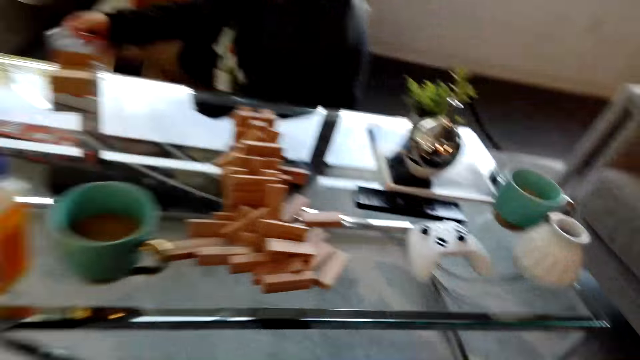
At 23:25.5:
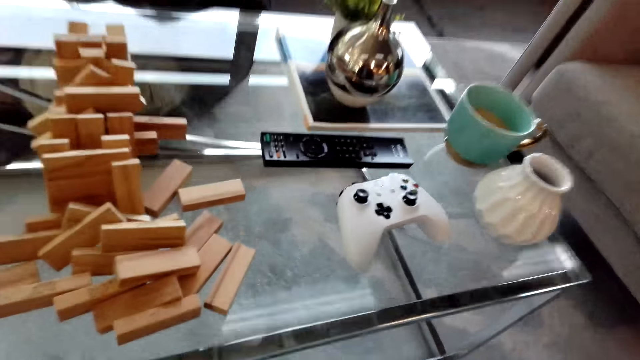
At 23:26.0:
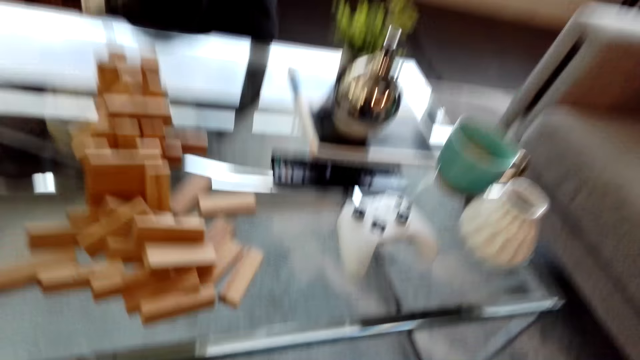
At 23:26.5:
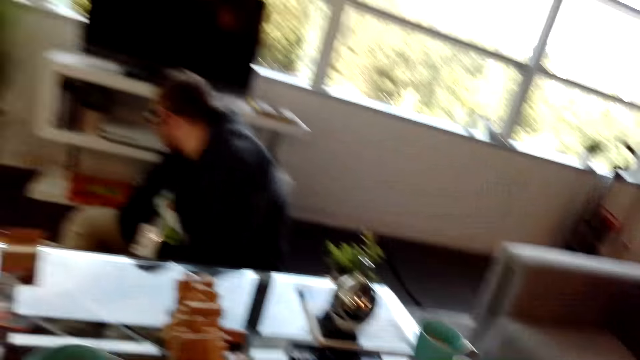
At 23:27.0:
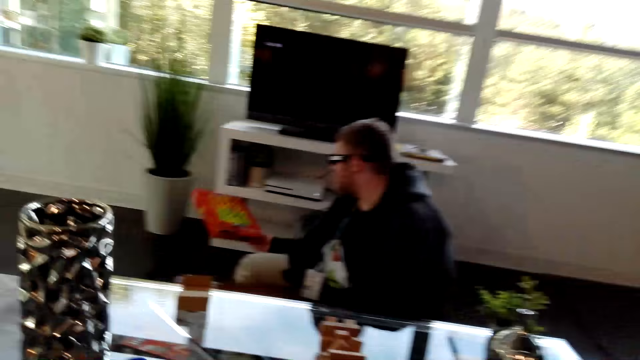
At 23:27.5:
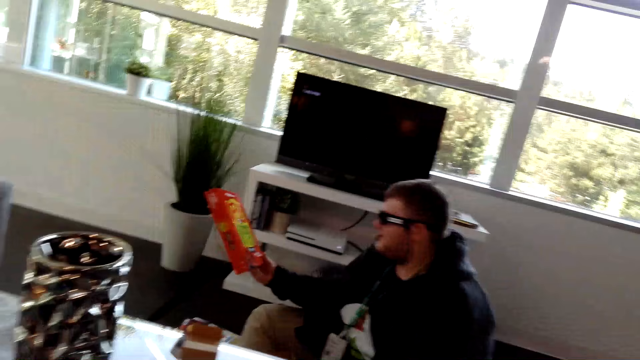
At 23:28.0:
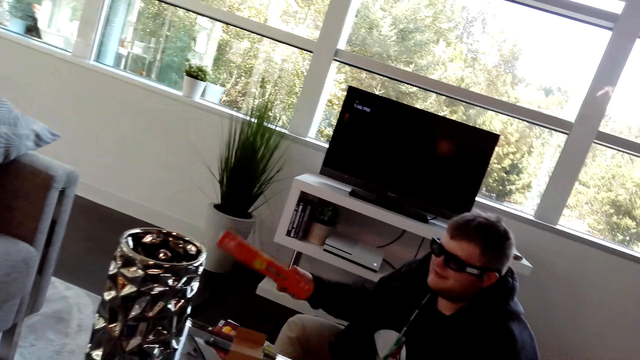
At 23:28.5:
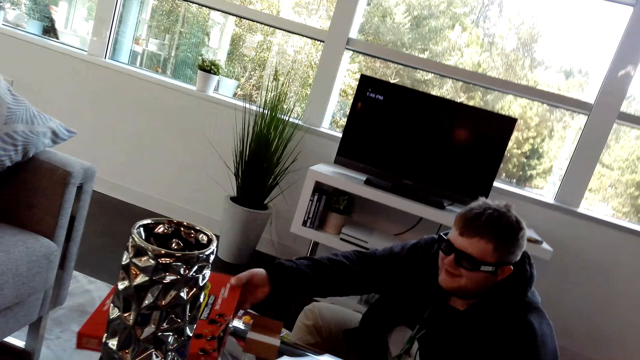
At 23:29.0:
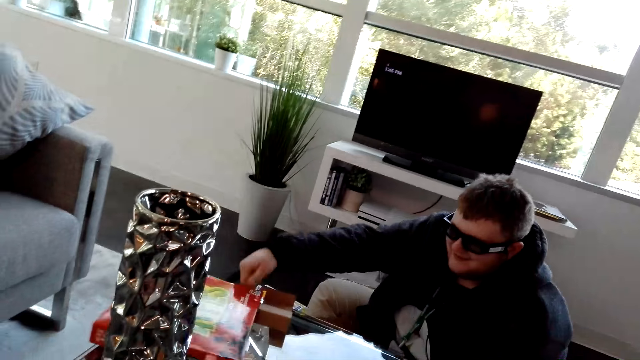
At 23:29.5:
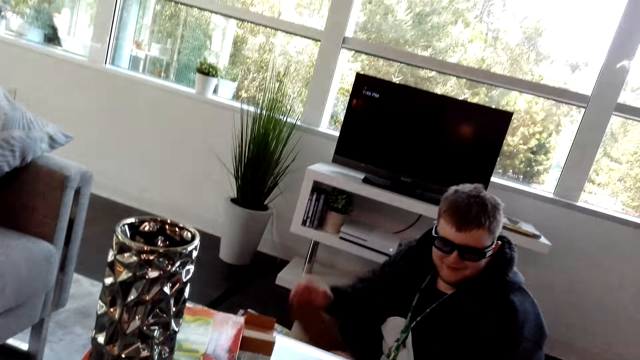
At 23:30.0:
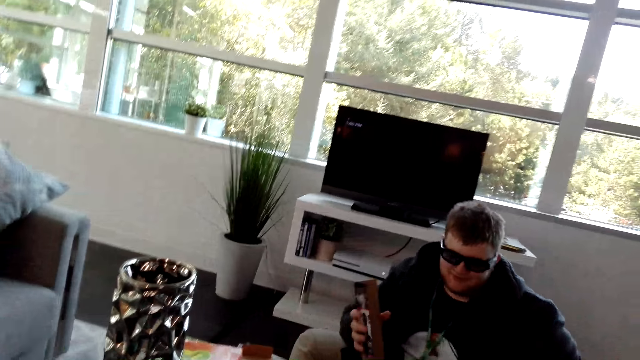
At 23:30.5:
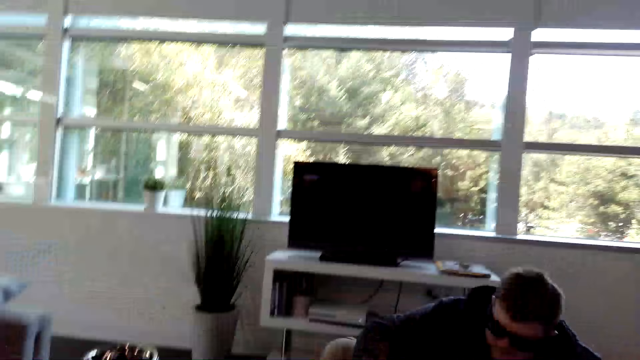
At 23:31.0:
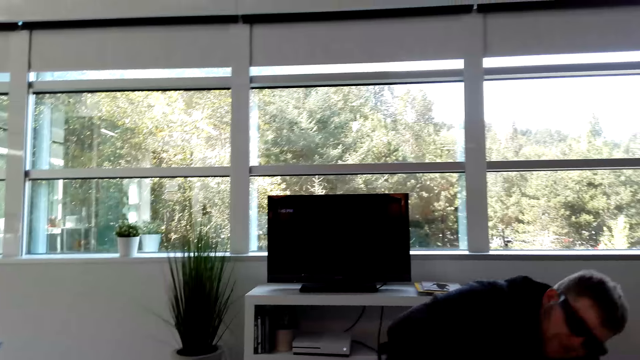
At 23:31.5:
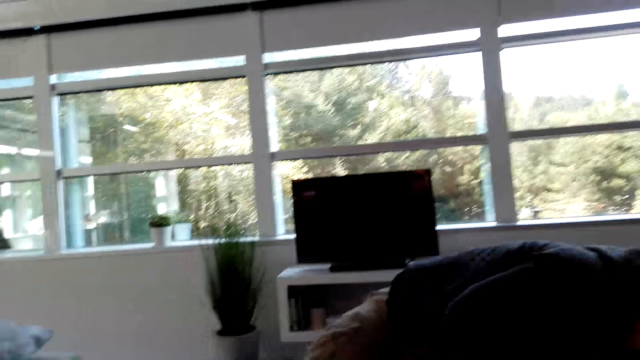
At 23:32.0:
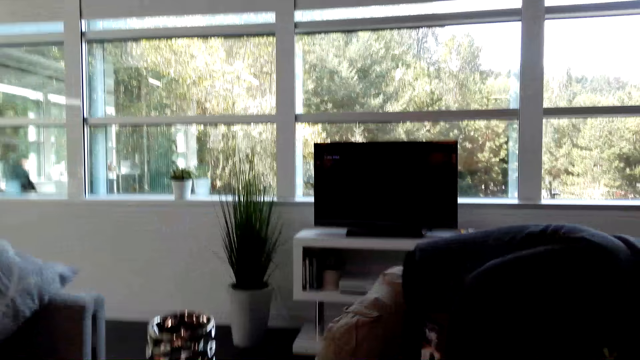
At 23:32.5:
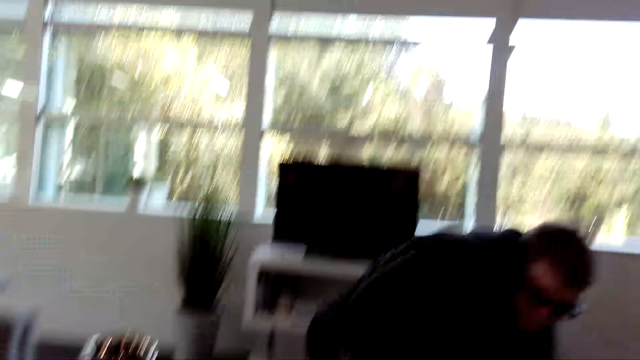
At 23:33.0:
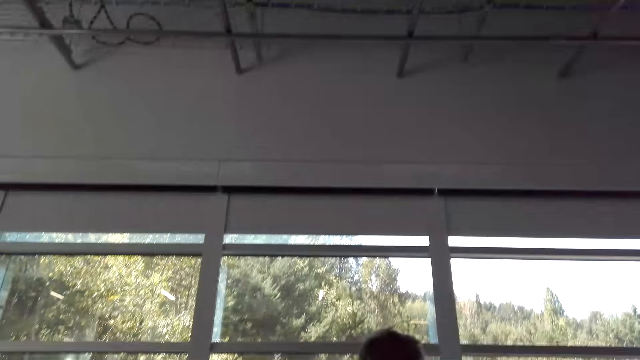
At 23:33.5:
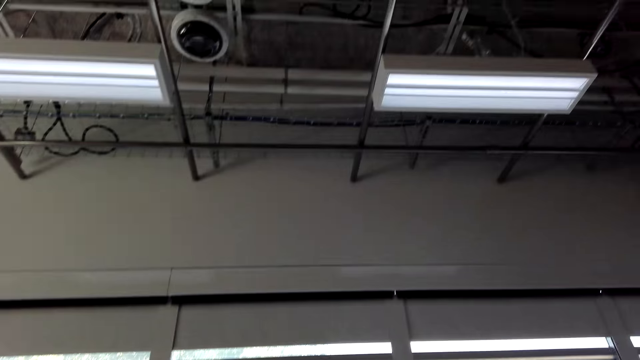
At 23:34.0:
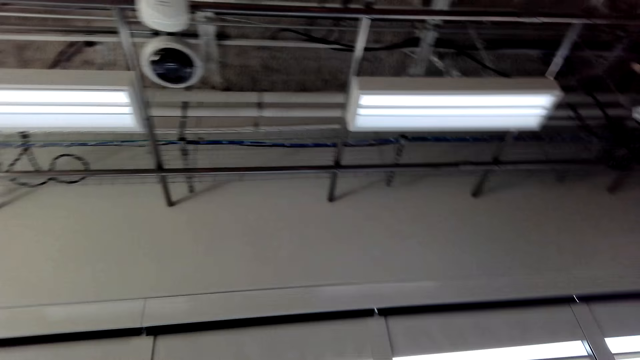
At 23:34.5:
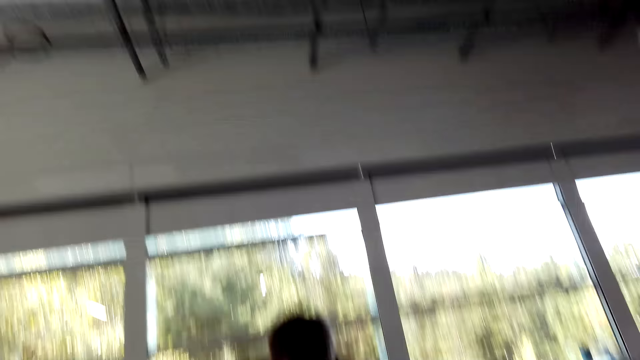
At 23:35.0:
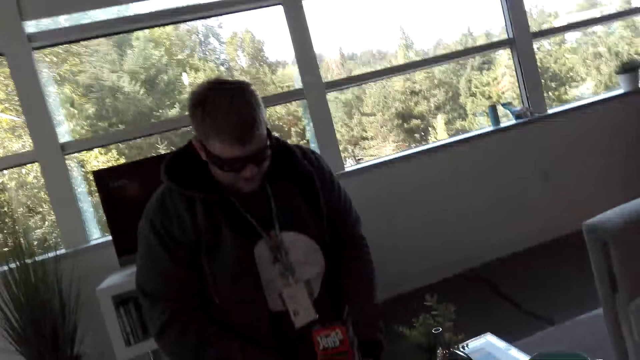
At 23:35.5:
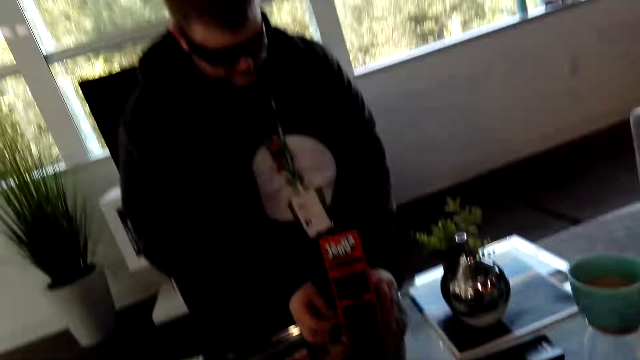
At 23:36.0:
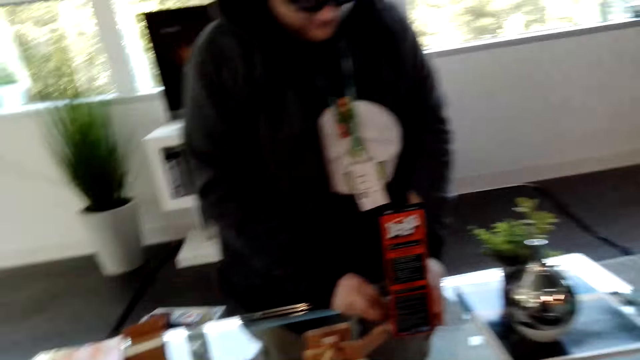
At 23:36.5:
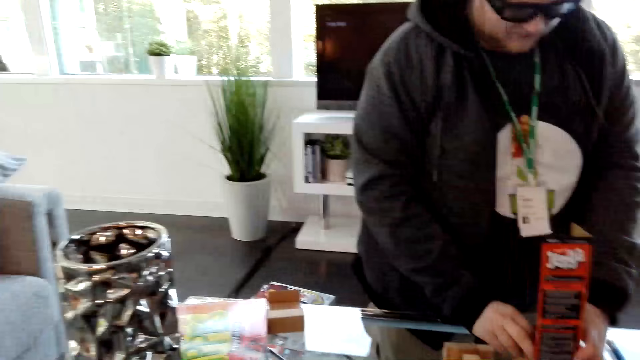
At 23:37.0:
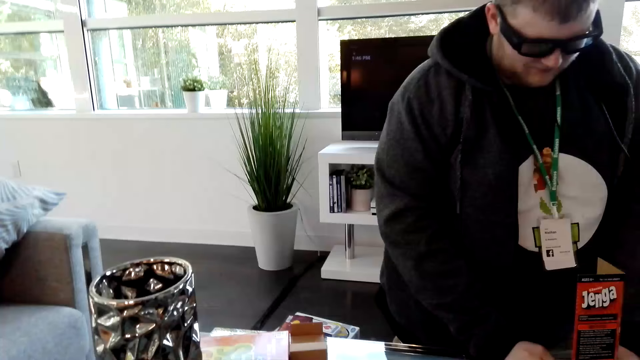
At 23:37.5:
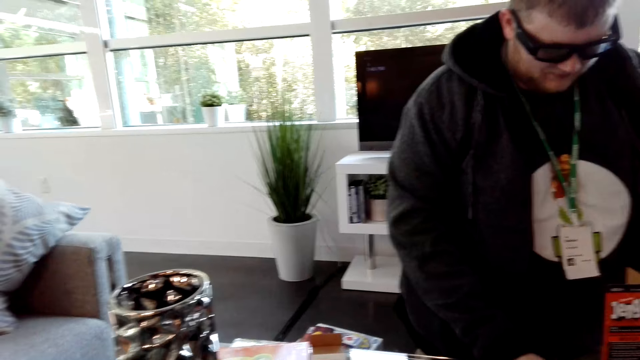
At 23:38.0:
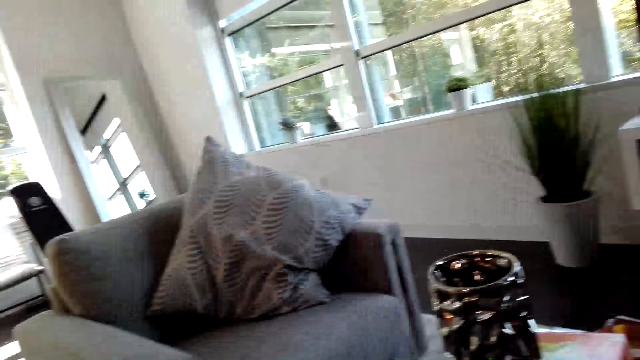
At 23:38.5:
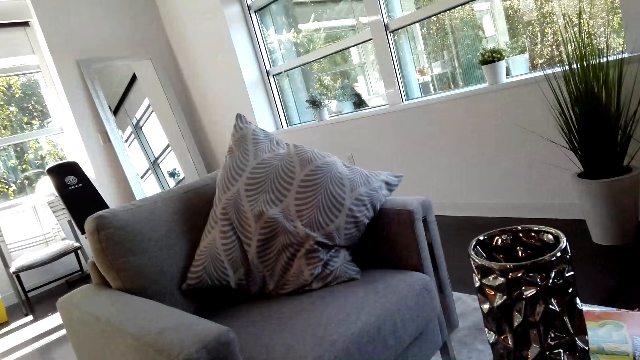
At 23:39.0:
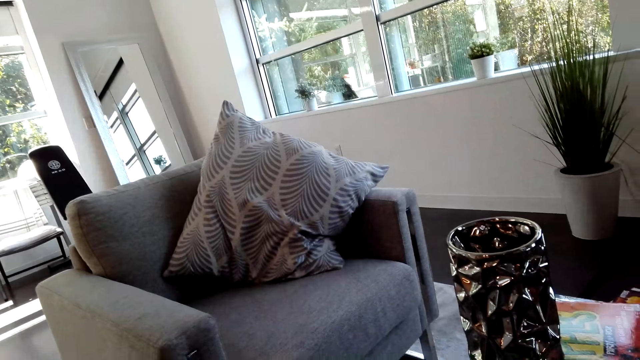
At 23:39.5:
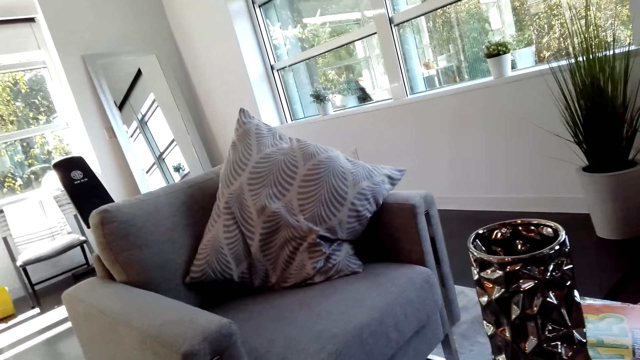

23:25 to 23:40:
A person picks a box of board game from the TV stand. The person places the box on the table. The person kneels on the floor. The person stands up. The person dialogues with the camera wearer. The camera wearer looks around. The person arranges something on an object. The camera wearer looks around.

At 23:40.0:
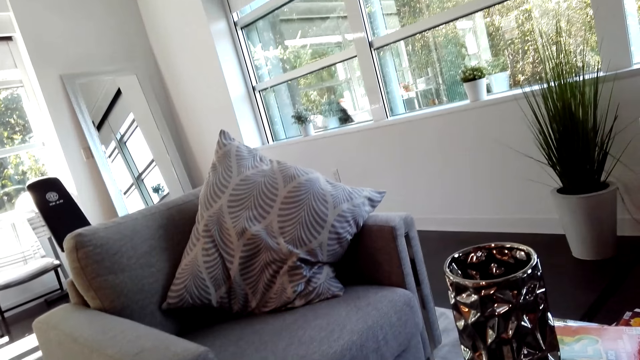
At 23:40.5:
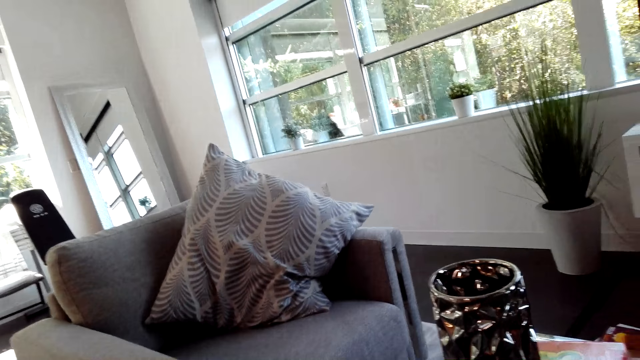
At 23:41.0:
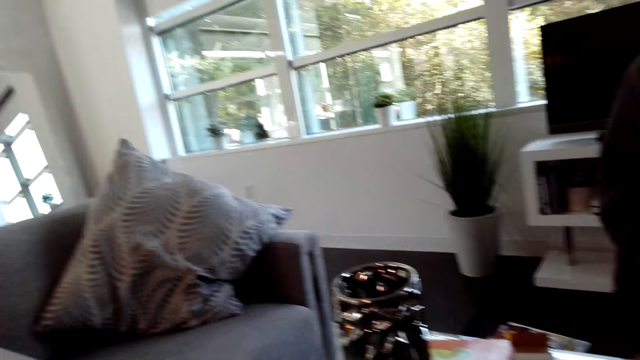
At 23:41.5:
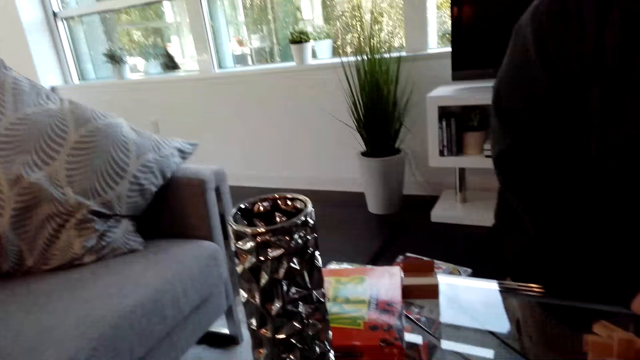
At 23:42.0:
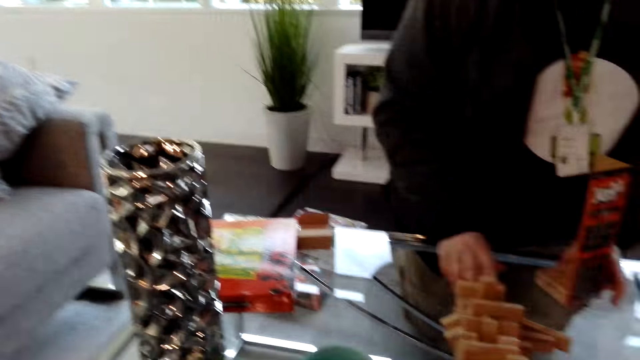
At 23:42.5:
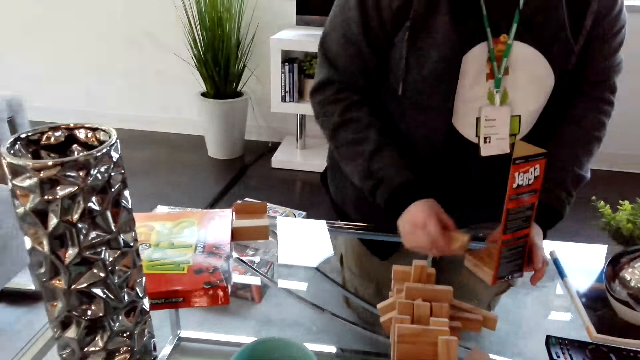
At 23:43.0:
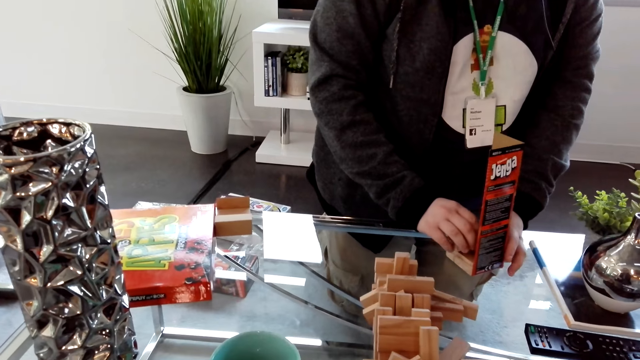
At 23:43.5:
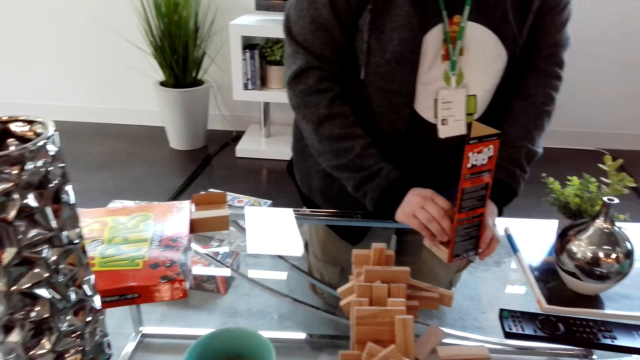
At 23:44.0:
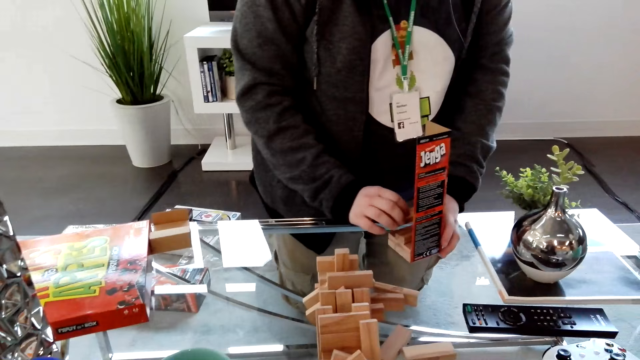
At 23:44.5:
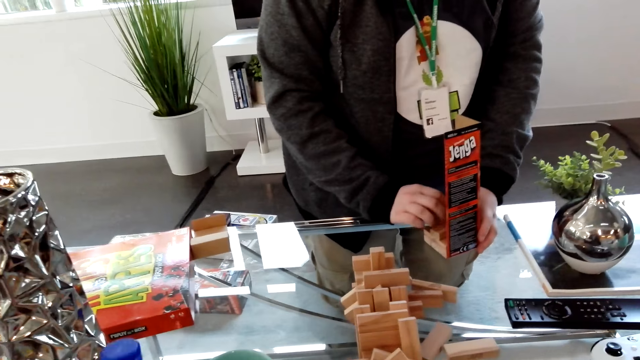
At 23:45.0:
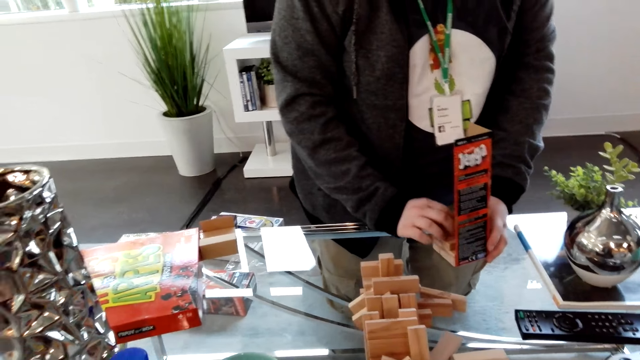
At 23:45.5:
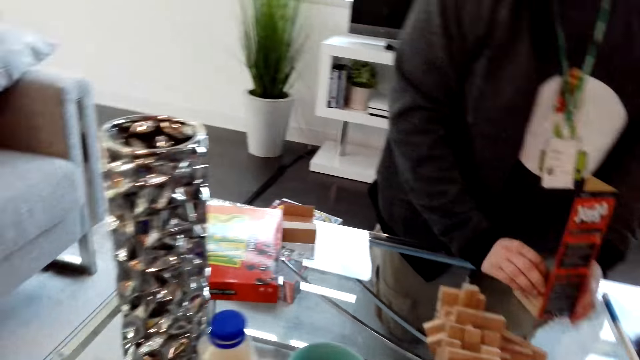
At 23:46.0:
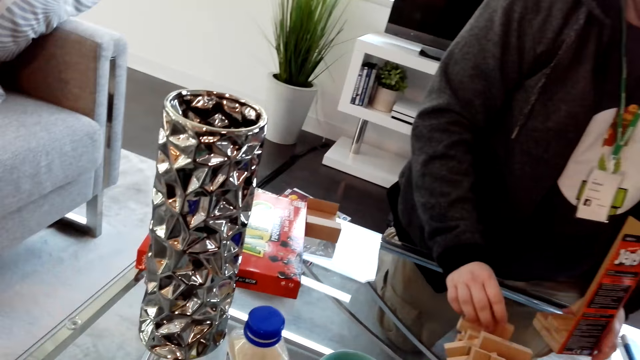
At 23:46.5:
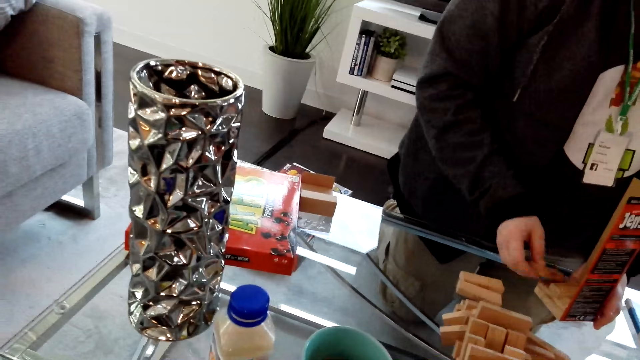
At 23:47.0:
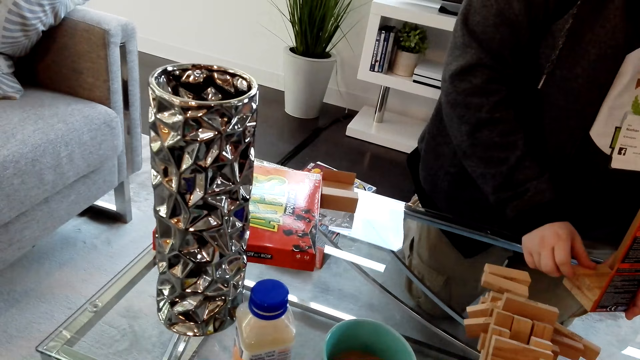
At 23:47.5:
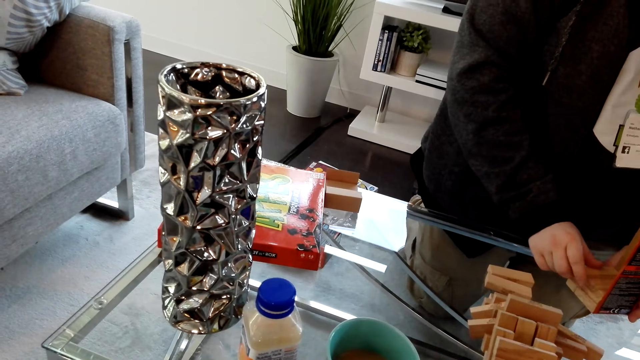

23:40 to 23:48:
A man arranges the Jenga blocks. The man dialogues with the camera wearer.
